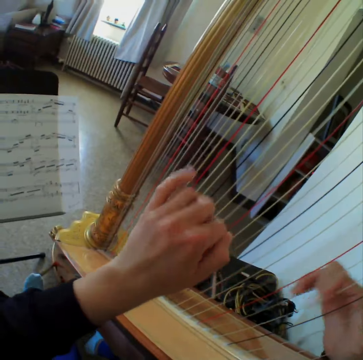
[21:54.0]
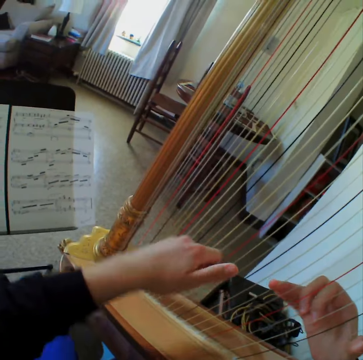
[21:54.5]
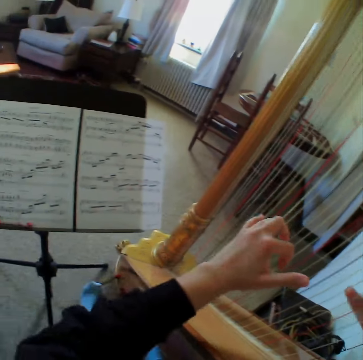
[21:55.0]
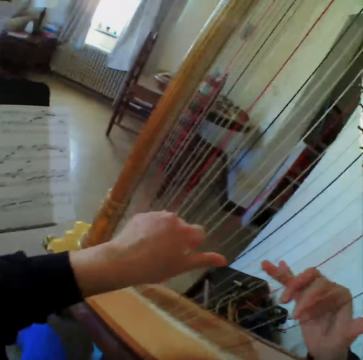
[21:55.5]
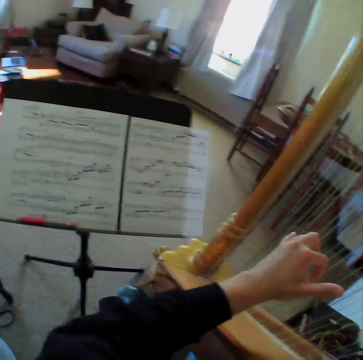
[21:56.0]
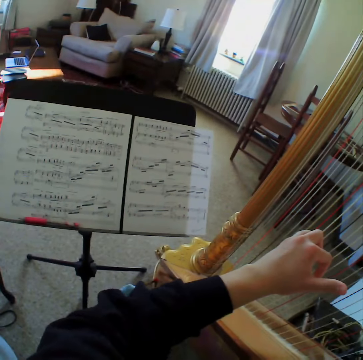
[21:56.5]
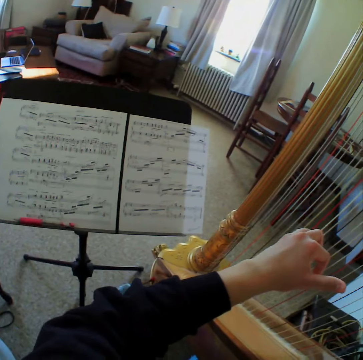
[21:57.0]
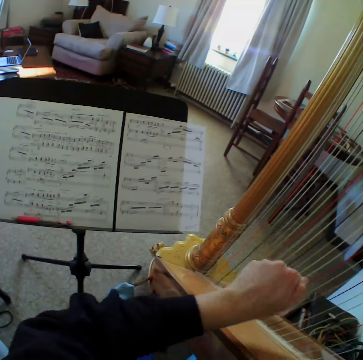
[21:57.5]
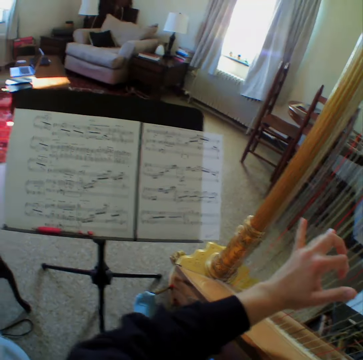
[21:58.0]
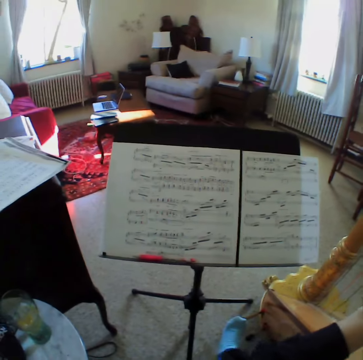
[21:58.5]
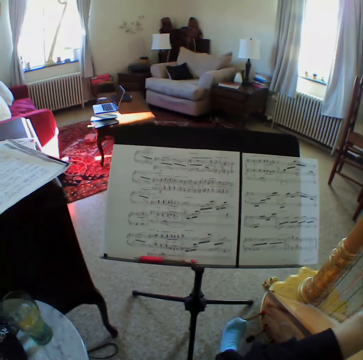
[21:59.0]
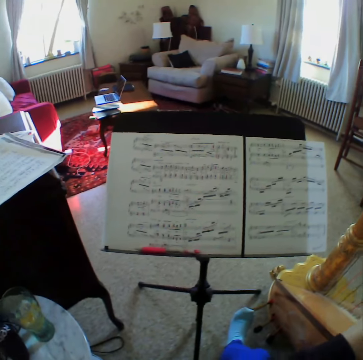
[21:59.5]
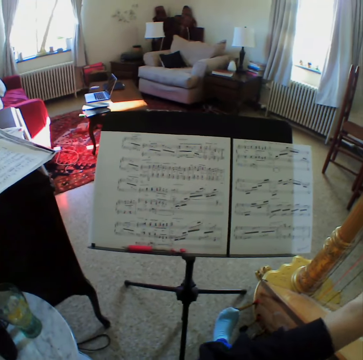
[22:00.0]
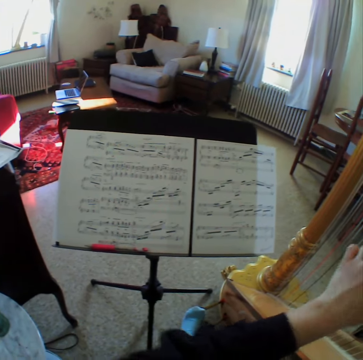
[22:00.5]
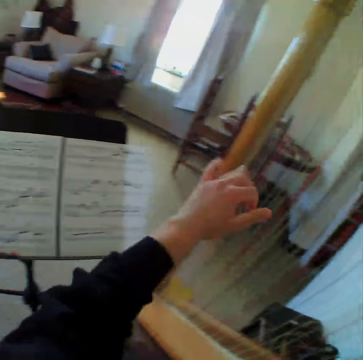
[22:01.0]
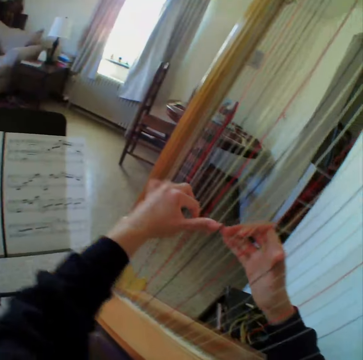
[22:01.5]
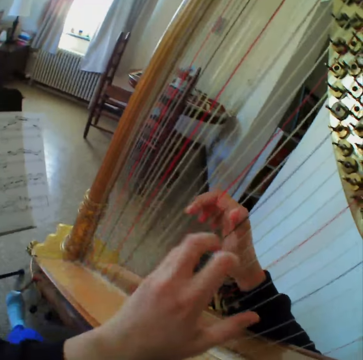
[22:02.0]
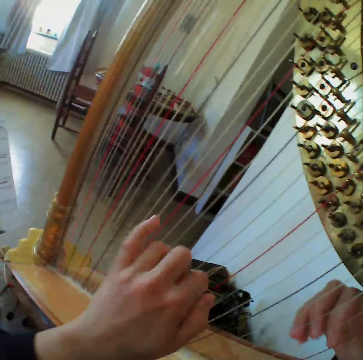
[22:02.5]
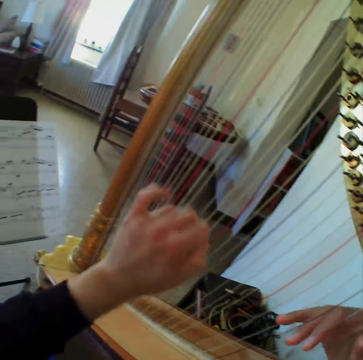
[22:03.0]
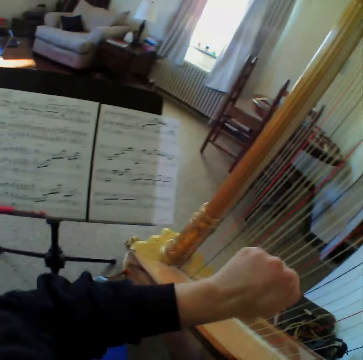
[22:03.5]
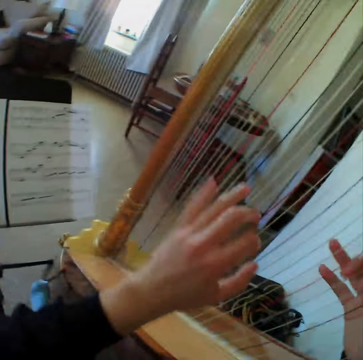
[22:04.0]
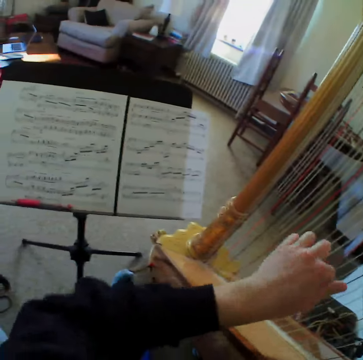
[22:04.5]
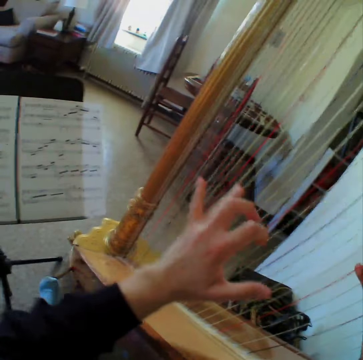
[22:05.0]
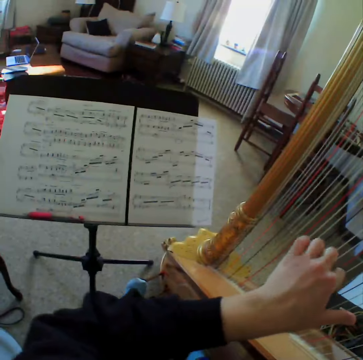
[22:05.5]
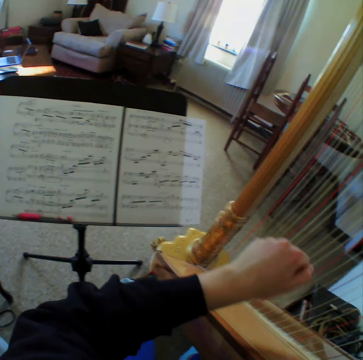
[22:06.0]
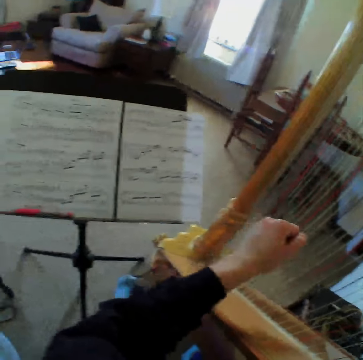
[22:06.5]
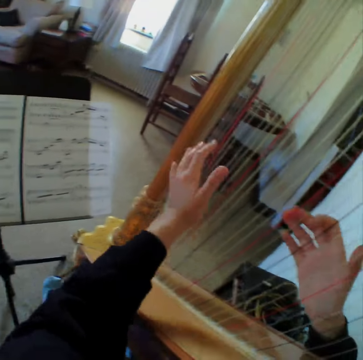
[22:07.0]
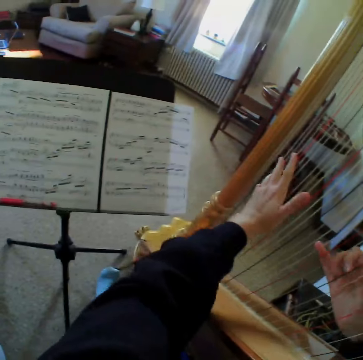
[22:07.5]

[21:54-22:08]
The camera wearer reads the music paper. They play the guitar. They read the music paper. They play the guitar. They look at the music paper. They play the guitar.

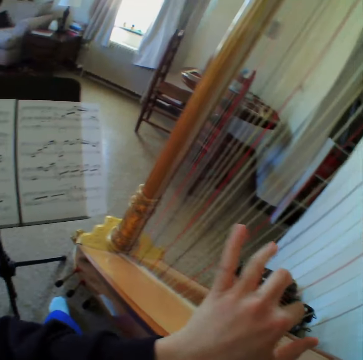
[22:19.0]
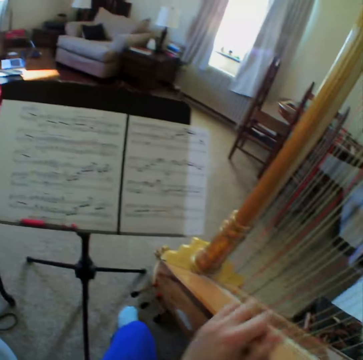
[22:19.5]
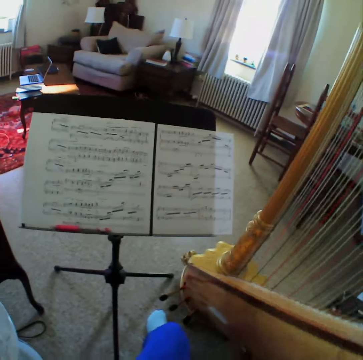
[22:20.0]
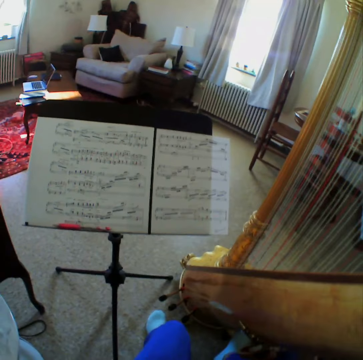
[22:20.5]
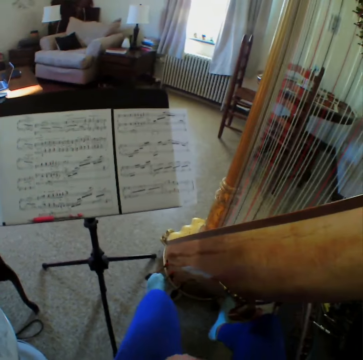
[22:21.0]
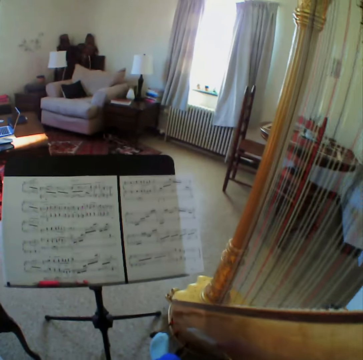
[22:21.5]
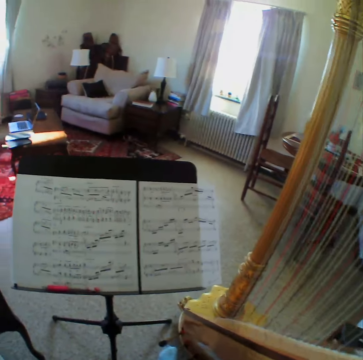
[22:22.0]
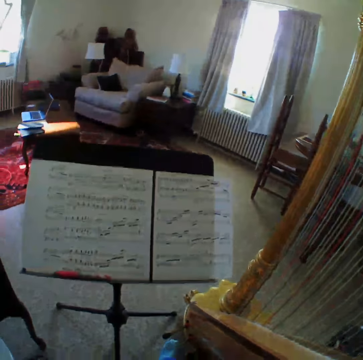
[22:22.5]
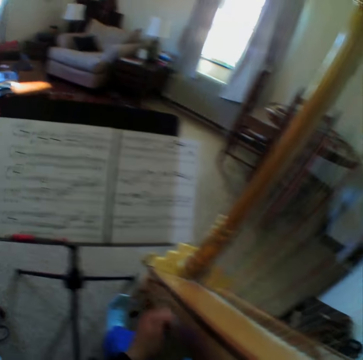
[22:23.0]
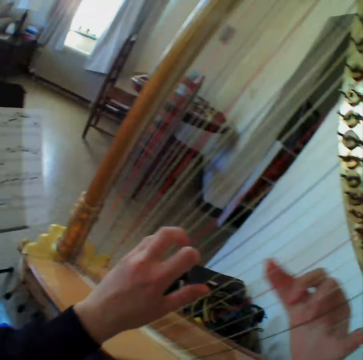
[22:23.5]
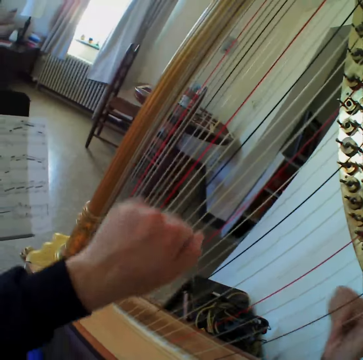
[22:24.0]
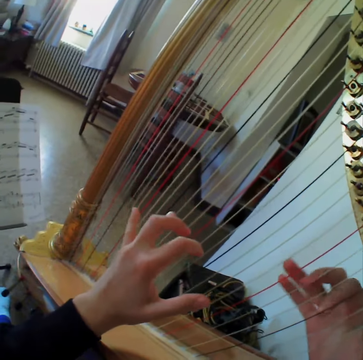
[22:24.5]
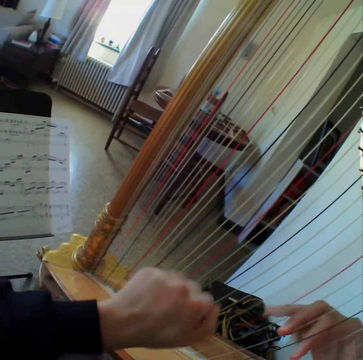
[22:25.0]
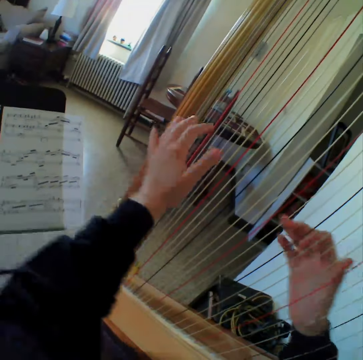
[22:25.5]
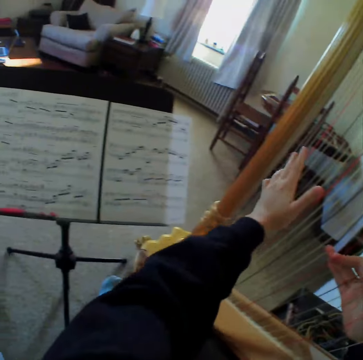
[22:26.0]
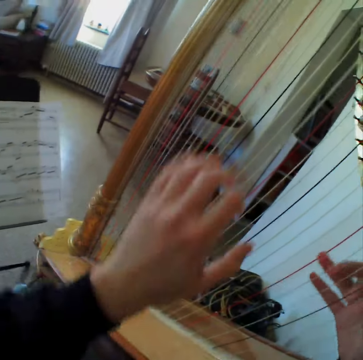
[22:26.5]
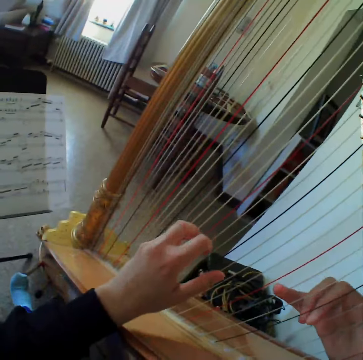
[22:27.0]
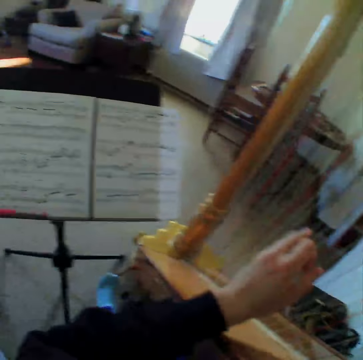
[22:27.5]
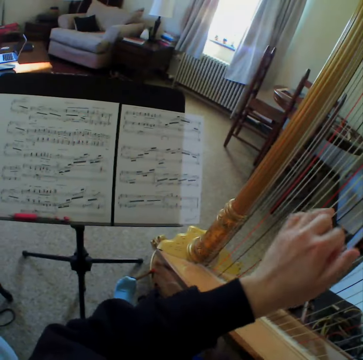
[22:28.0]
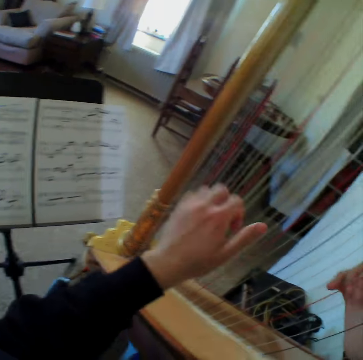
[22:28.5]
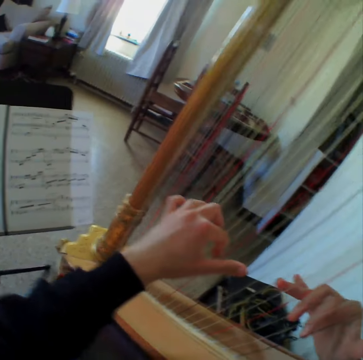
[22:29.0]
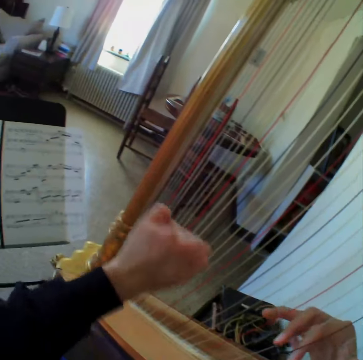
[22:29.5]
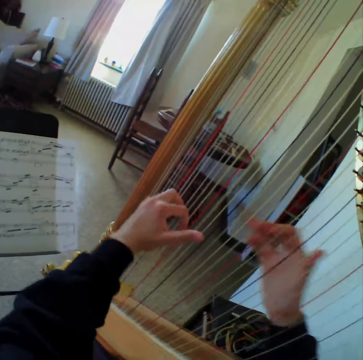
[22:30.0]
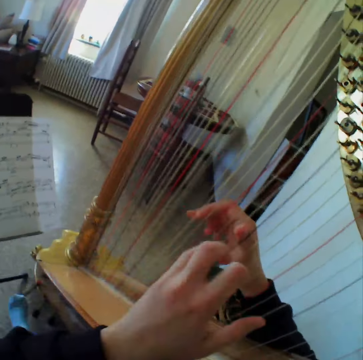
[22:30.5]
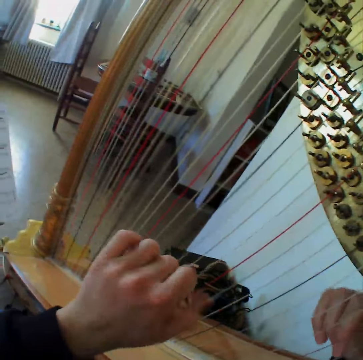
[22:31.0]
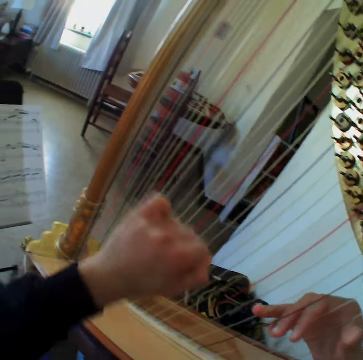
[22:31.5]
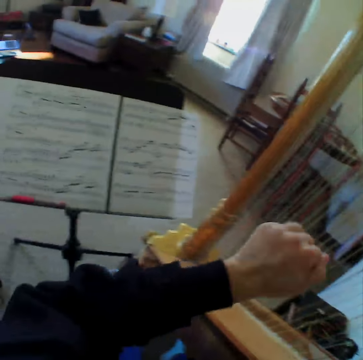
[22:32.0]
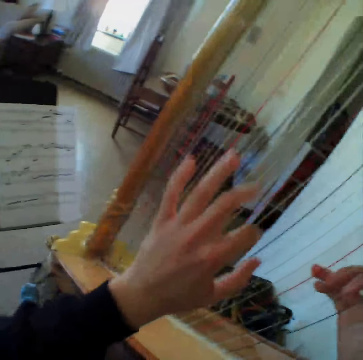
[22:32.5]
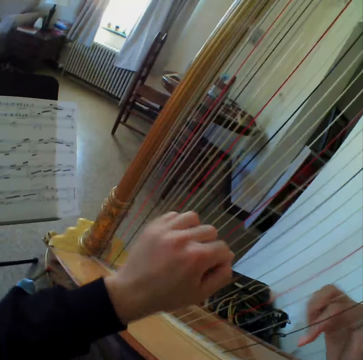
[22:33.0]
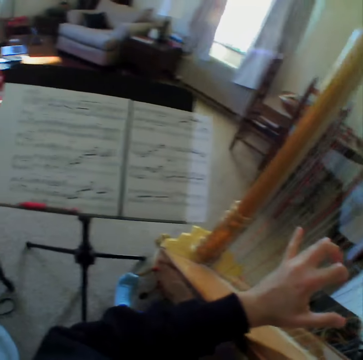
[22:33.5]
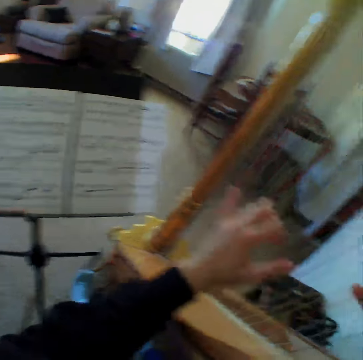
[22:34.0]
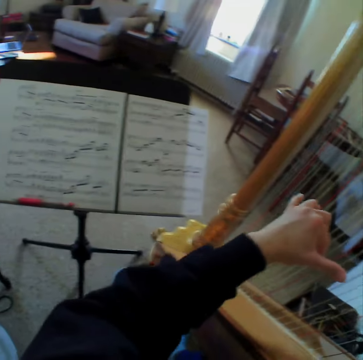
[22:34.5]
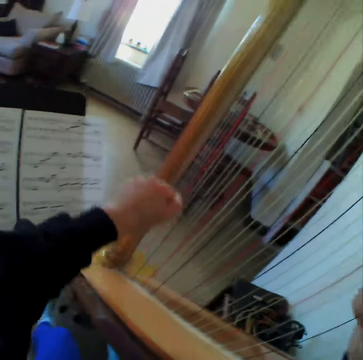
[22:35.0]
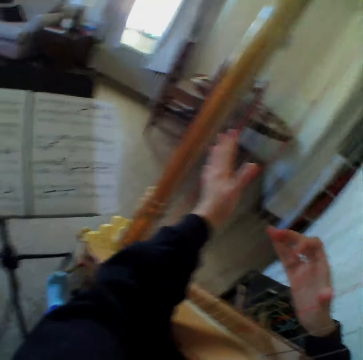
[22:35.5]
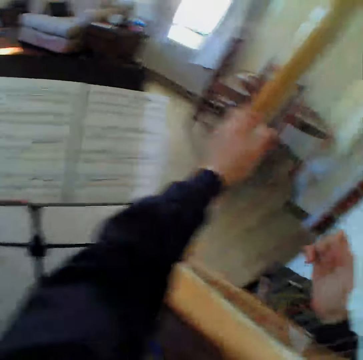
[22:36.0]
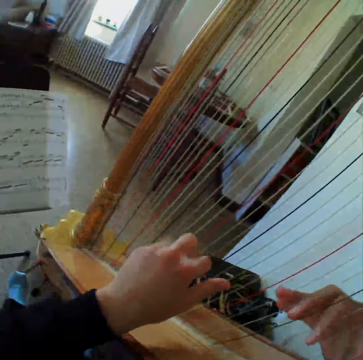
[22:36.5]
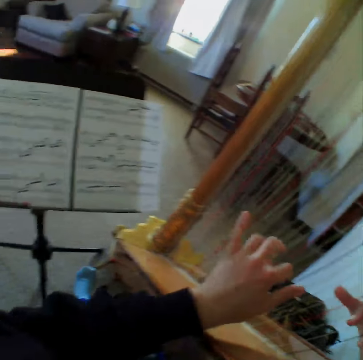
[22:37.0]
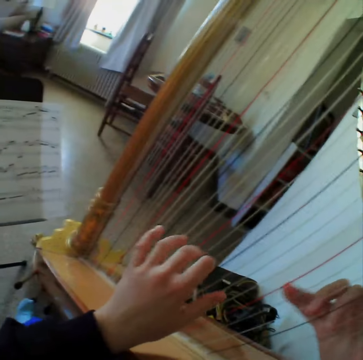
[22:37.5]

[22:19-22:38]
The camera wearer reads the music paper. They stop to play the harp. They play the harp again. They read the music paper. They play the guitar. They read the music paper. They play the guitar. They read the music paper.

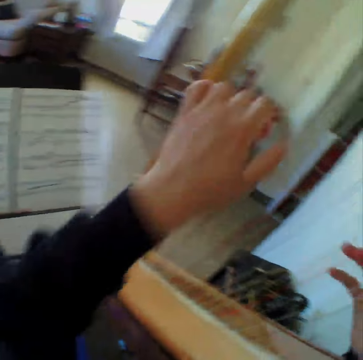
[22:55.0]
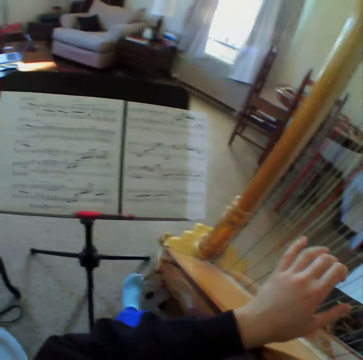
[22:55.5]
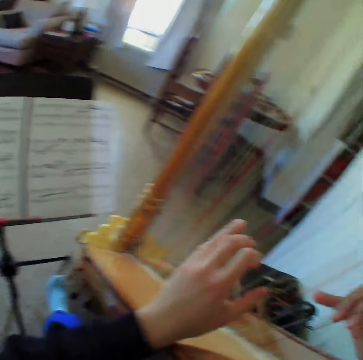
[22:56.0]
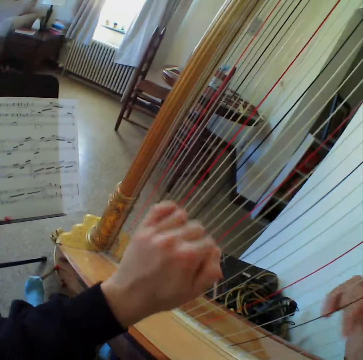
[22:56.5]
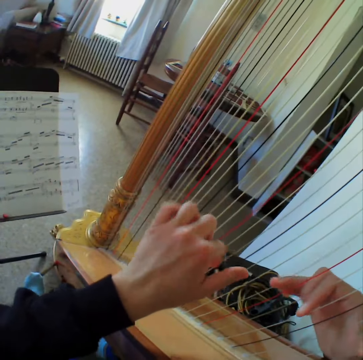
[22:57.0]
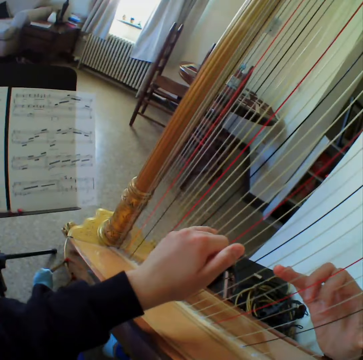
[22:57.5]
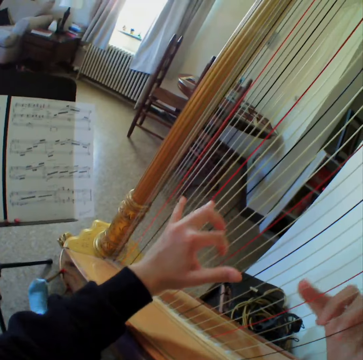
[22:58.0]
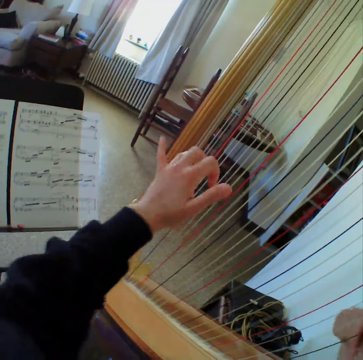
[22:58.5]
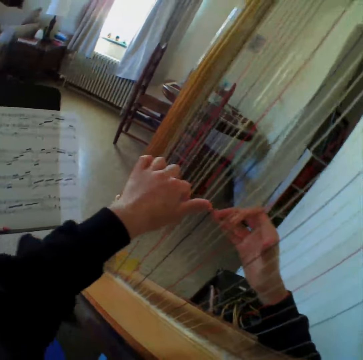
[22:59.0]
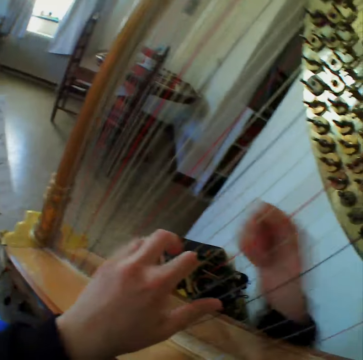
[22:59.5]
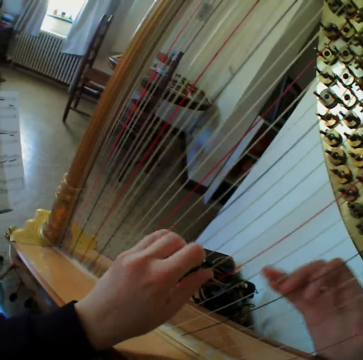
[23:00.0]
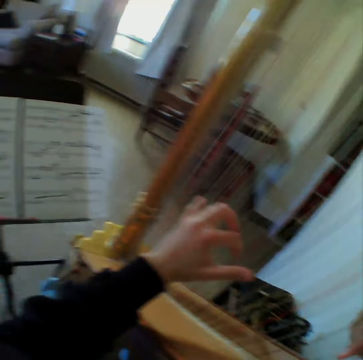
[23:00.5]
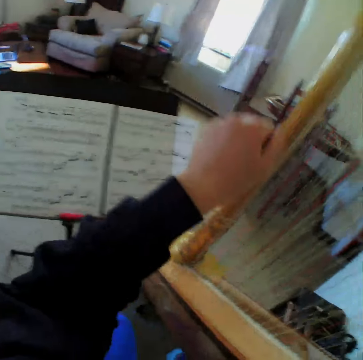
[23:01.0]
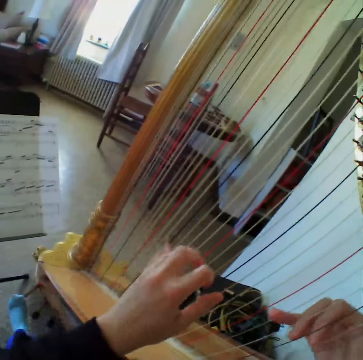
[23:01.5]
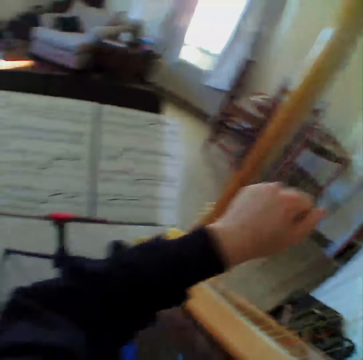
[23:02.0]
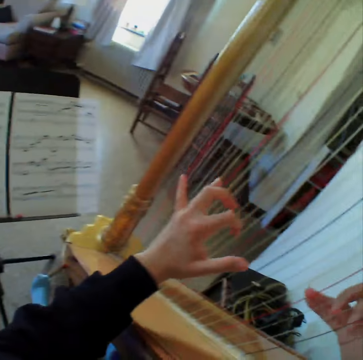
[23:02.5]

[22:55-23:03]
The camera wearer reads the music paper. They play the guitar. They read the music paper.
